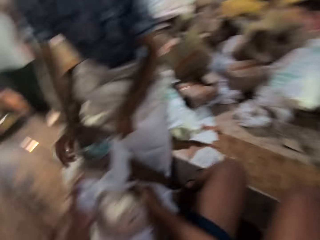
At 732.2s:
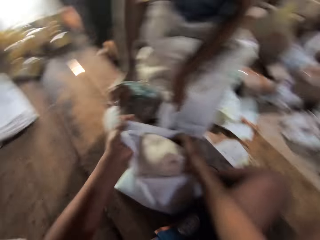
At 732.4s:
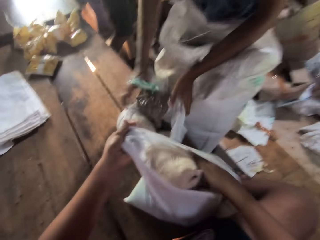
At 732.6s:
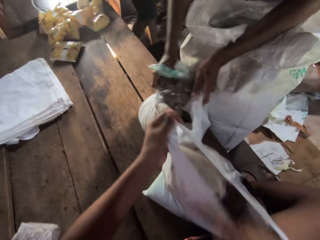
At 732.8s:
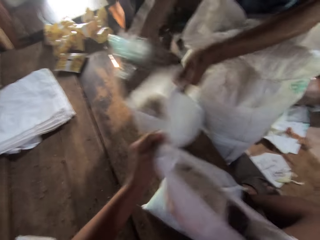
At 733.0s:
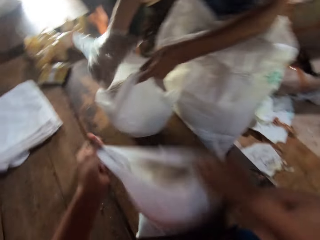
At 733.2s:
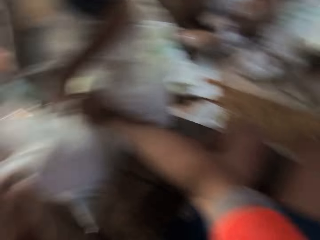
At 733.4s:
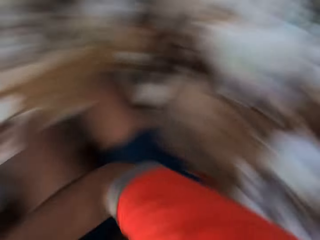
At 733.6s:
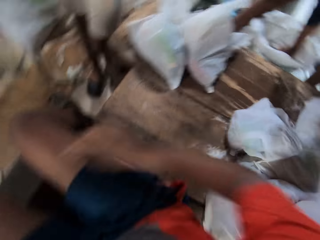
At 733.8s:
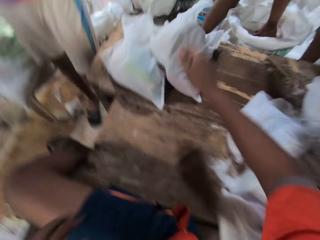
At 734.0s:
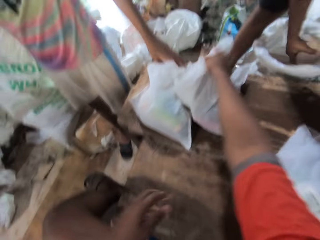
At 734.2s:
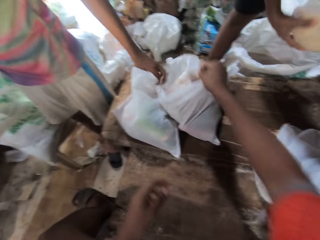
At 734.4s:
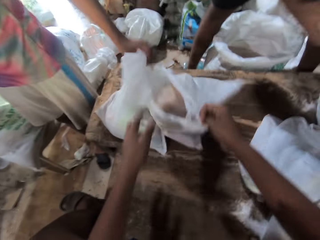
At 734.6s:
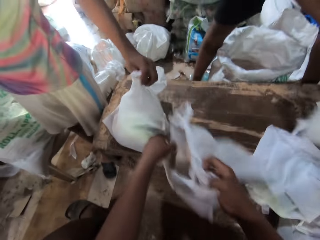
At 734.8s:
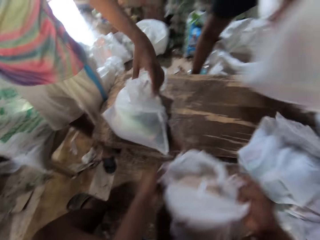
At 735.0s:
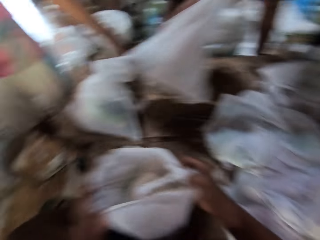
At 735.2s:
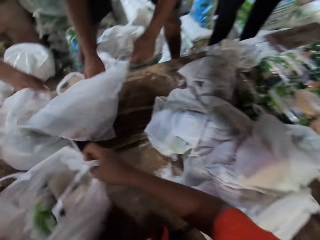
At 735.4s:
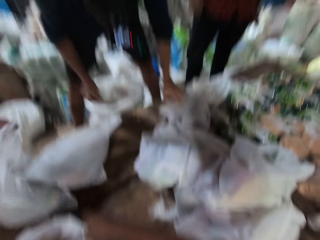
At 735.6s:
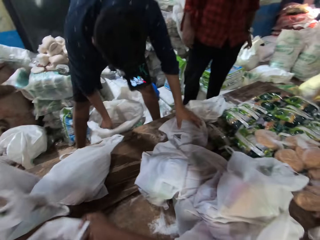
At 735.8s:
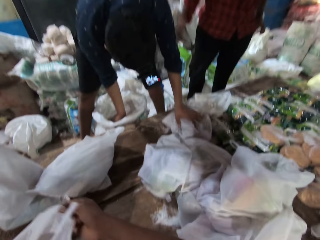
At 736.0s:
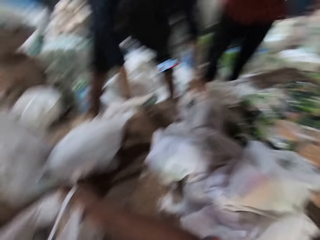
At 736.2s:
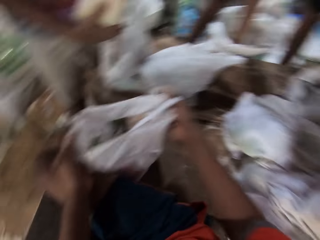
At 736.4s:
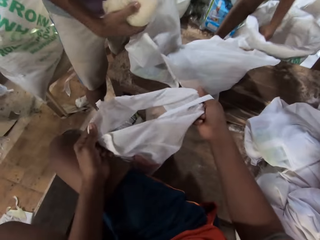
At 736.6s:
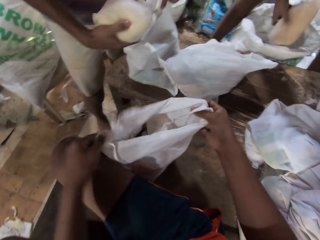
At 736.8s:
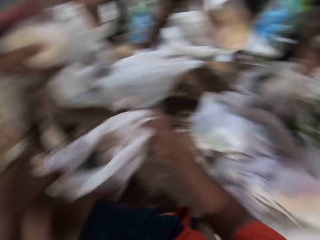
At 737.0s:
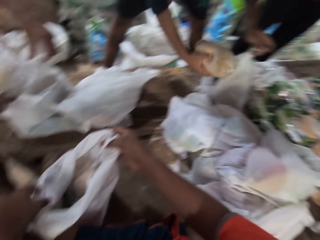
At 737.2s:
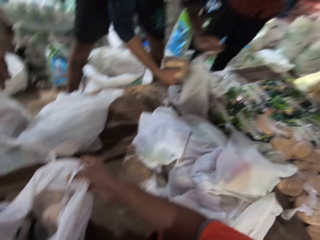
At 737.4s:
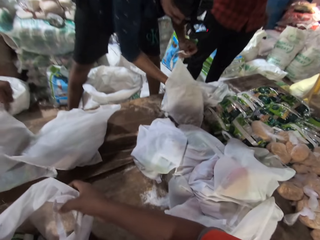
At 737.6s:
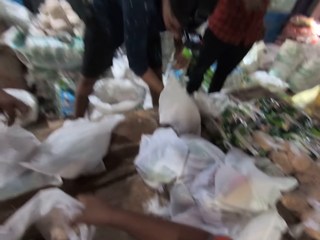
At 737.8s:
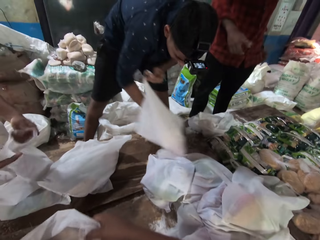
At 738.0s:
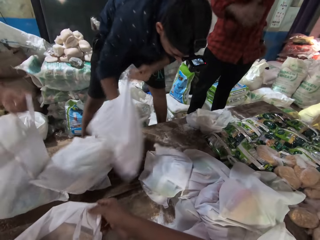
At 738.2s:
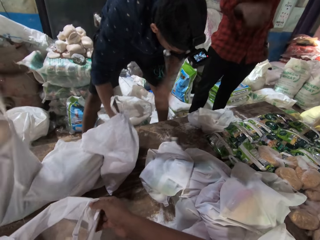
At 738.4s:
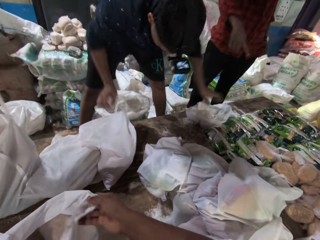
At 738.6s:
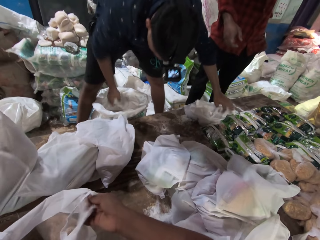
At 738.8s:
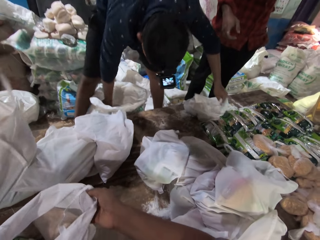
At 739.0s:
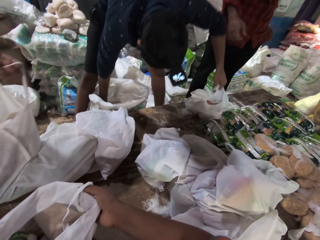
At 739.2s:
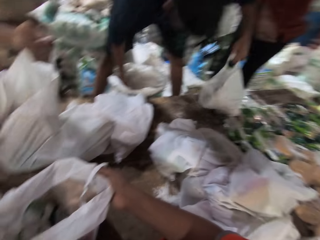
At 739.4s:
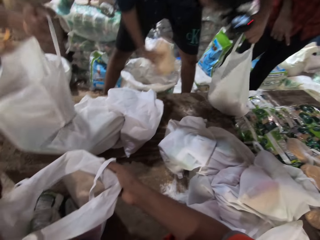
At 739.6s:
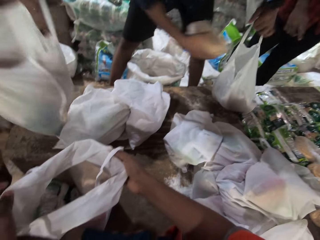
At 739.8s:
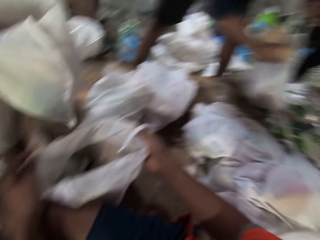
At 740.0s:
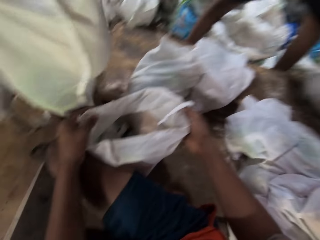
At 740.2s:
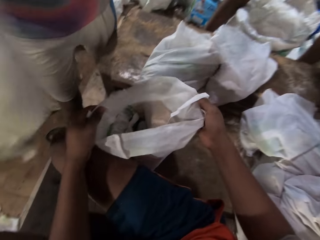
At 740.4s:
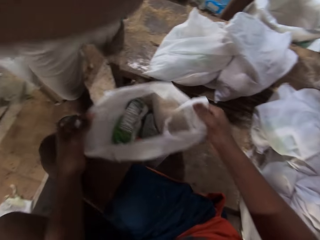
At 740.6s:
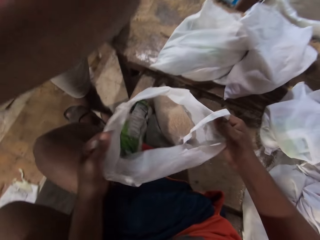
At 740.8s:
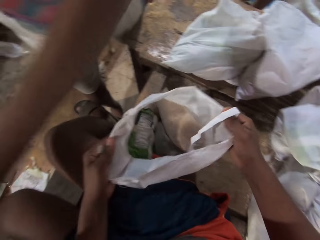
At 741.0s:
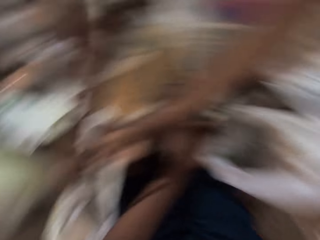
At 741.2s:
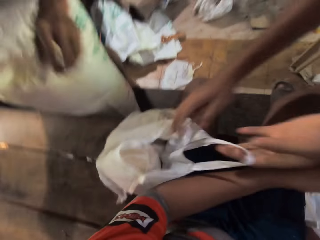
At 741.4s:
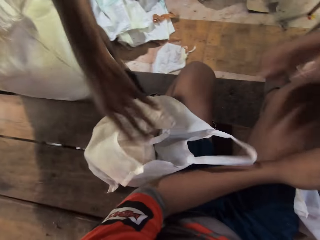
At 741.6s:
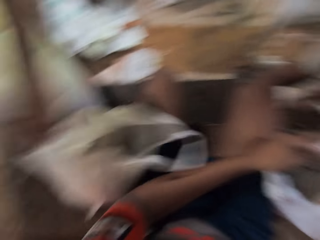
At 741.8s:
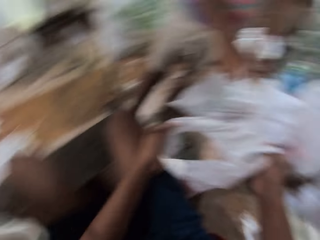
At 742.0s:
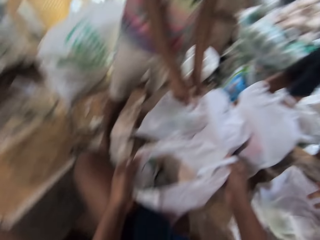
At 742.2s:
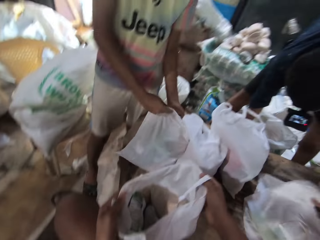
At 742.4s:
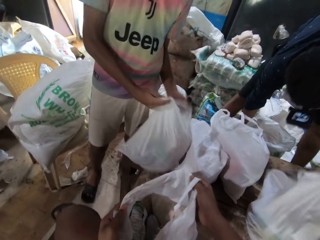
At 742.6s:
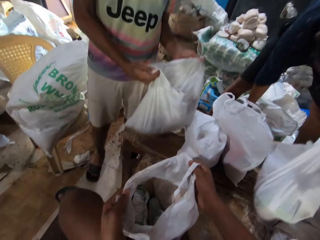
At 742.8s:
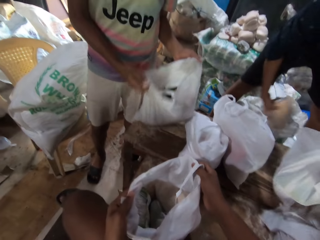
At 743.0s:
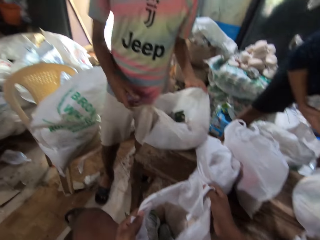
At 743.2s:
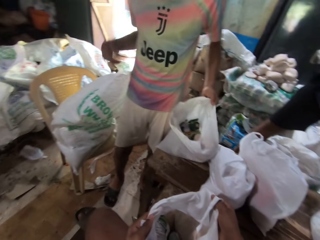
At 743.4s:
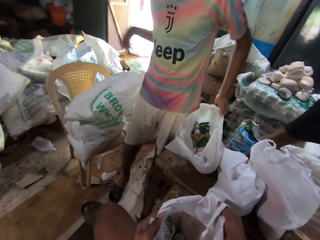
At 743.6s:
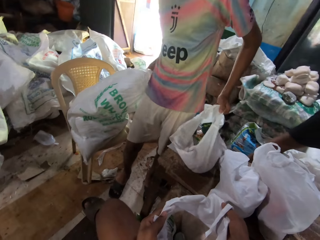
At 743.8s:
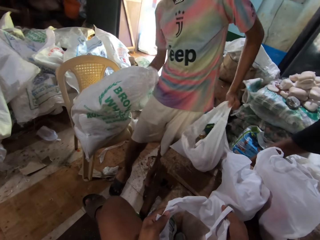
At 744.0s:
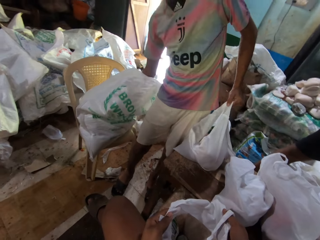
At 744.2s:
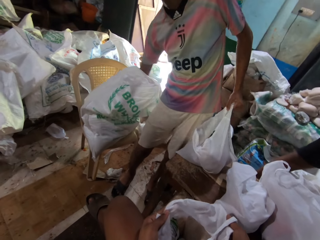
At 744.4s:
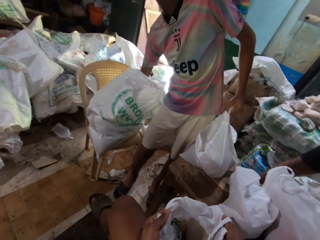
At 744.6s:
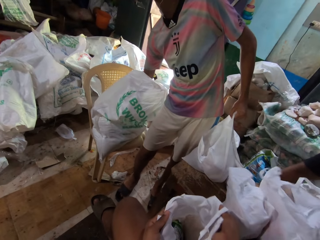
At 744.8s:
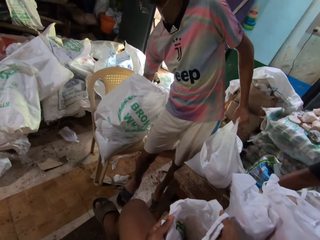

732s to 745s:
The camera wearer picks up something from the table. He puts food stuff in the bag with his right hand. A man puts food stuff in the bag with his right hand. The camera wearer passes the nylon bag to the man. He grabs a bag of food stuff from the table with both hands. Another man puts food stuff on the table with both hands. The other man grabs a bag of food stuff with both hands.

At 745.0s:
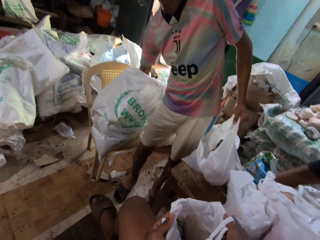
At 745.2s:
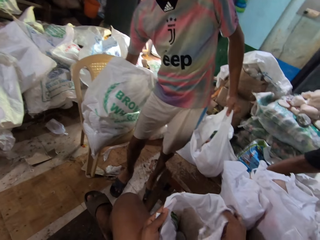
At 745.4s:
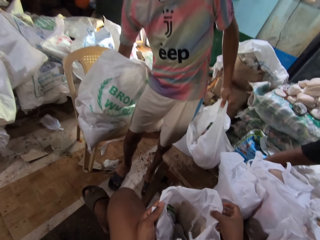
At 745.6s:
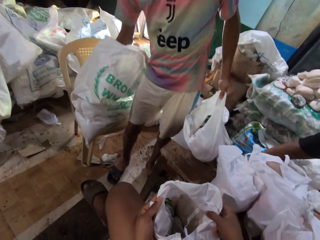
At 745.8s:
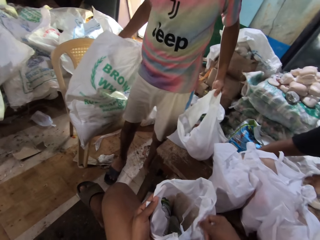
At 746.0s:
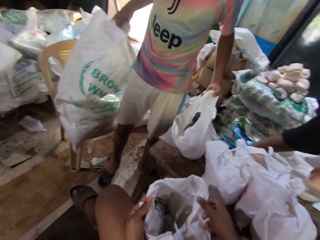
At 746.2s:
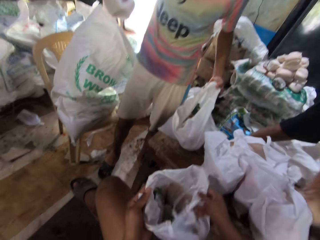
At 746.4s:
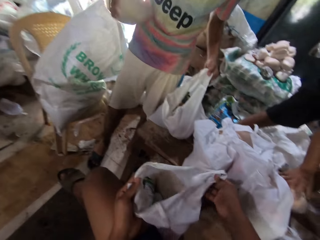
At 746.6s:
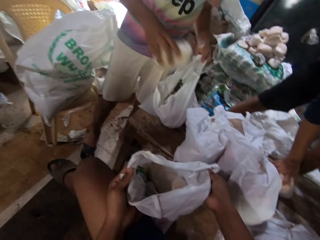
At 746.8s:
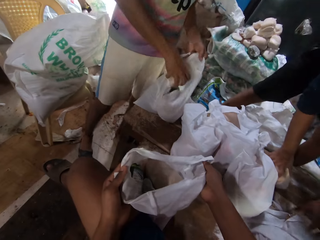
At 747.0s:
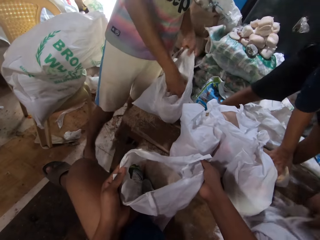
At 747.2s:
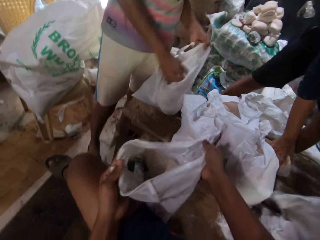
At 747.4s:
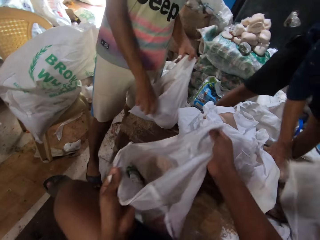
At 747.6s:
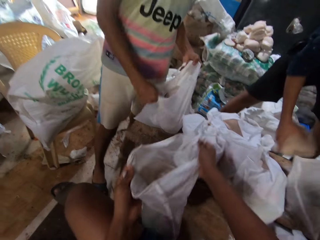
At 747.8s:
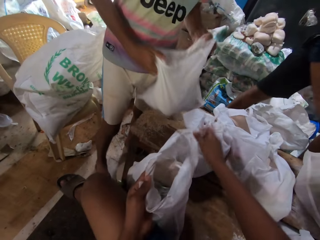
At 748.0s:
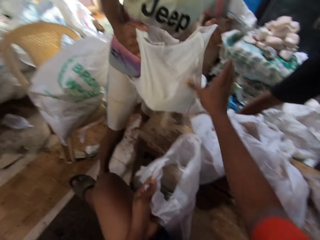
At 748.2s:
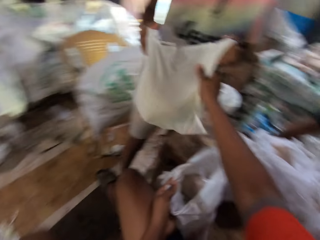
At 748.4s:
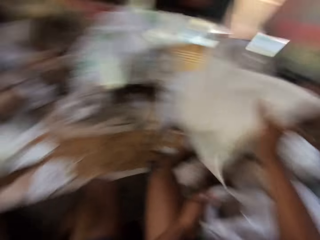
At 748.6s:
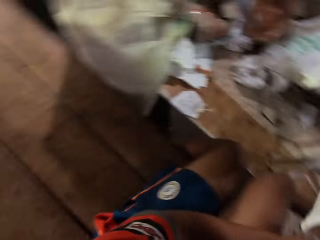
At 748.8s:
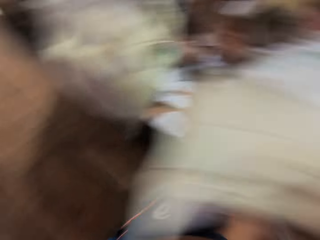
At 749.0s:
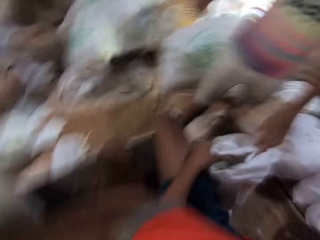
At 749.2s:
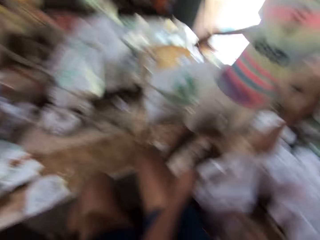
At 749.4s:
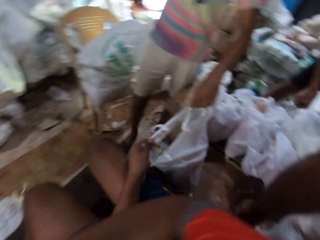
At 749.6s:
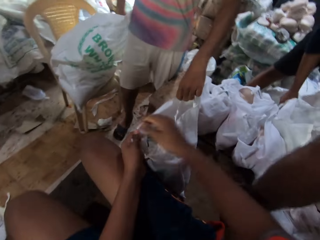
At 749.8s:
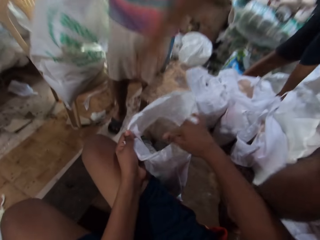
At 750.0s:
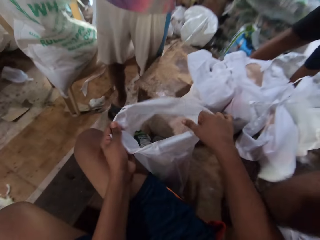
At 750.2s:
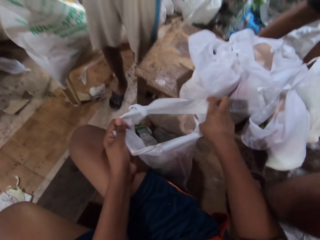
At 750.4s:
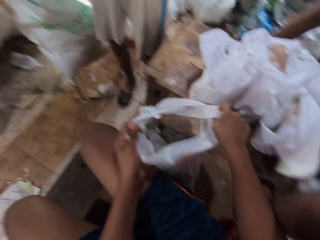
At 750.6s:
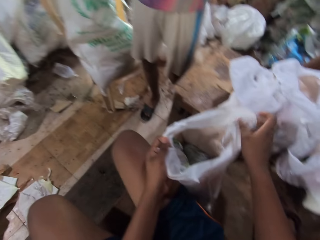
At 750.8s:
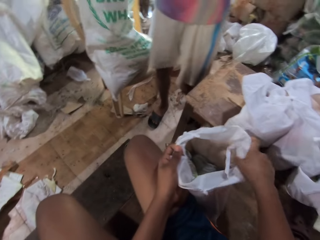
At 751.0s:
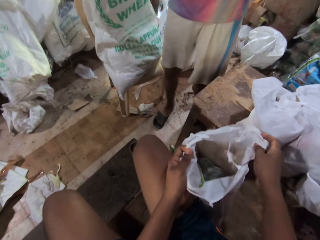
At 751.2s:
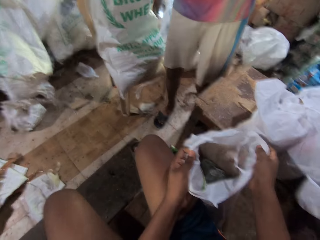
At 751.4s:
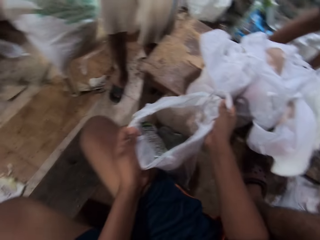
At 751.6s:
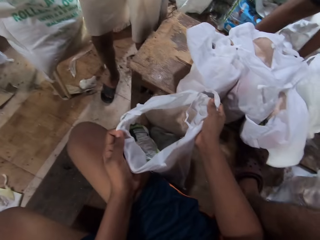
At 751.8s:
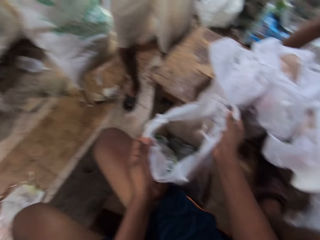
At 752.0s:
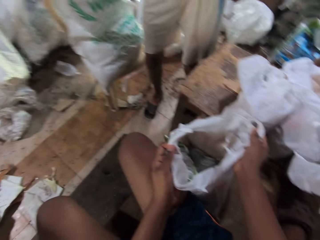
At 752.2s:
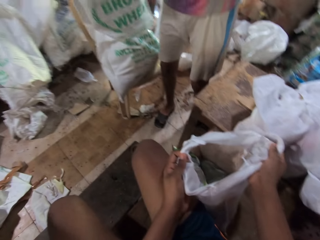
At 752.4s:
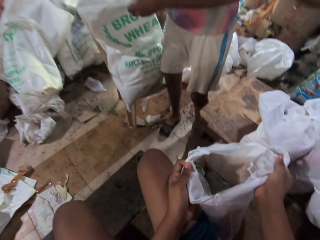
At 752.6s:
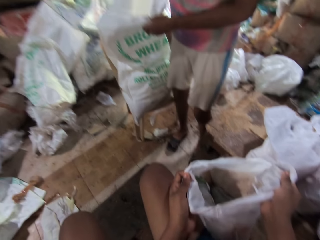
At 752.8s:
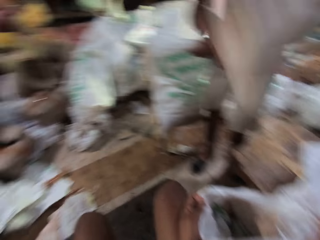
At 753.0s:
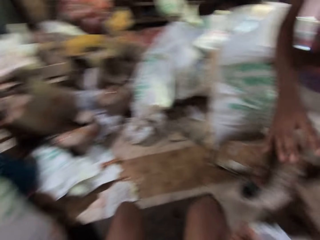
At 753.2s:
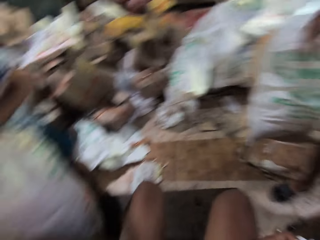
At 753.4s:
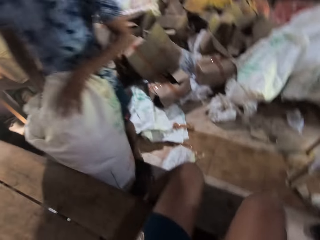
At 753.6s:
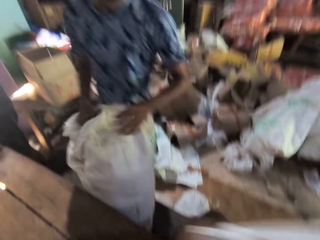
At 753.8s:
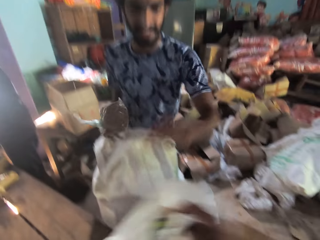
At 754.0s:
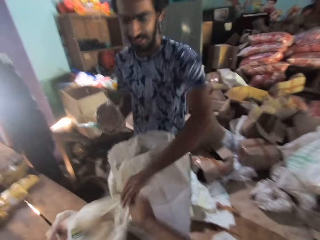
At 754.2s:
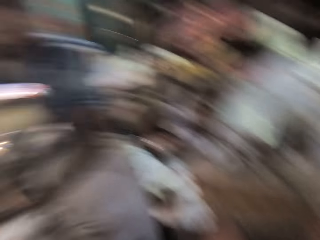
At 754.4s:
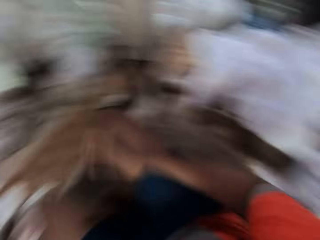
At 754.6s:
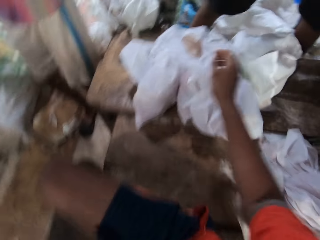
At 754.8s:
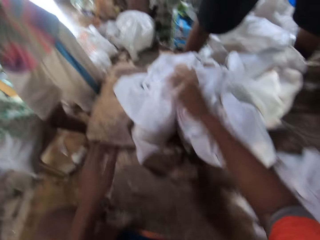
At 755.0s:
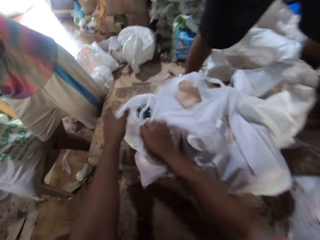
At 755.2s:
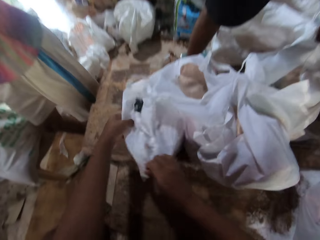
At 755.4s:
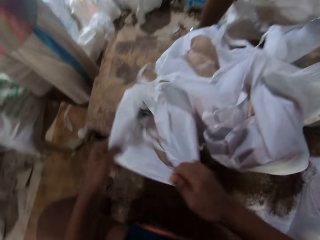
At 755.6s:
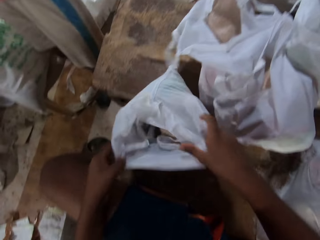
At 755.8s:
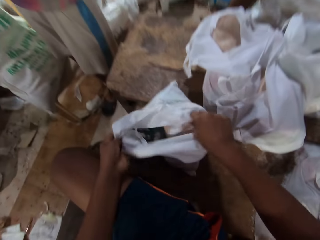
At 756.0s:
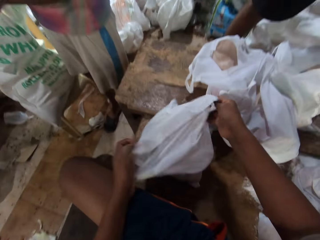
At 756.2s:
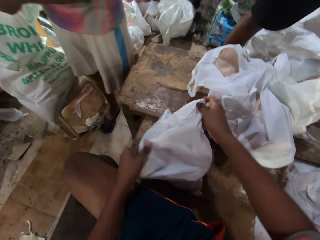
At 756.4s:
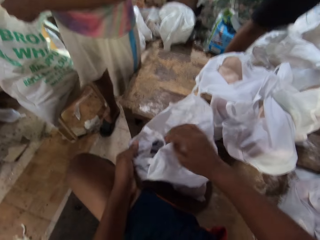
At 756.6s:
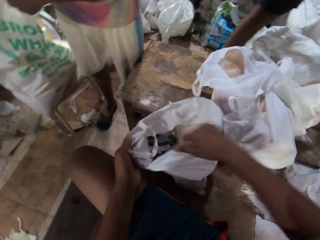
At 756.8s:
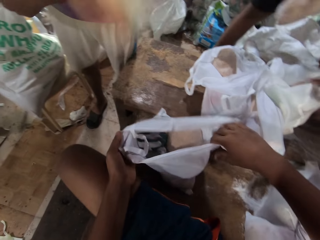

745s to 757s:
A man puts food stuff in the bag with his right hand. The man lifts the bag of food stuff with both hands. The camera wearer collects the bag of food stuff from the man with his right hand. He passes the nylon bag to another man. He opens the bag of food stuff with both hands. The first man throws food stuff in the bag with his right hand. The camera wearer hands the bag of food stuff to the other man with his right hand. He grabs a bag of food stuff from the table with both hands.
